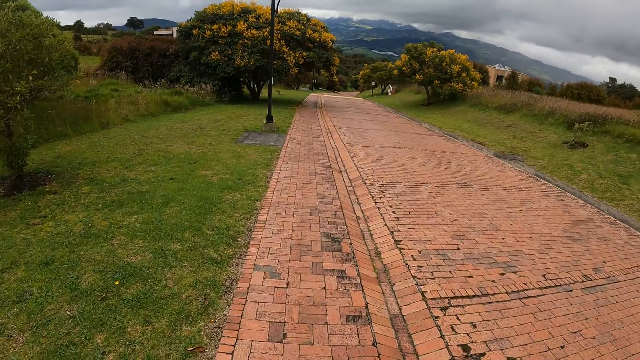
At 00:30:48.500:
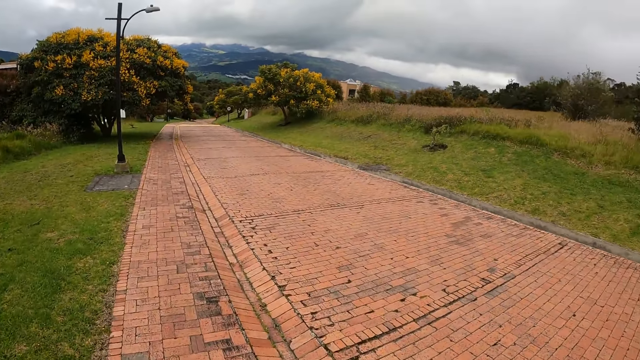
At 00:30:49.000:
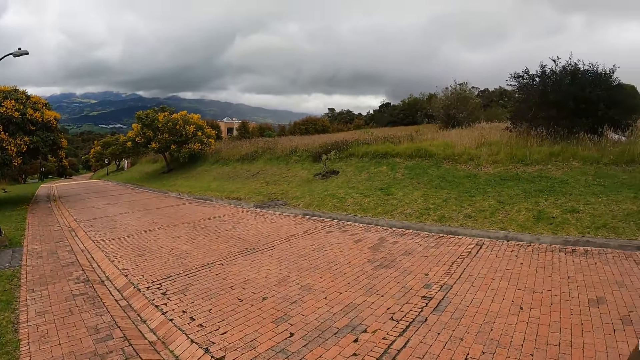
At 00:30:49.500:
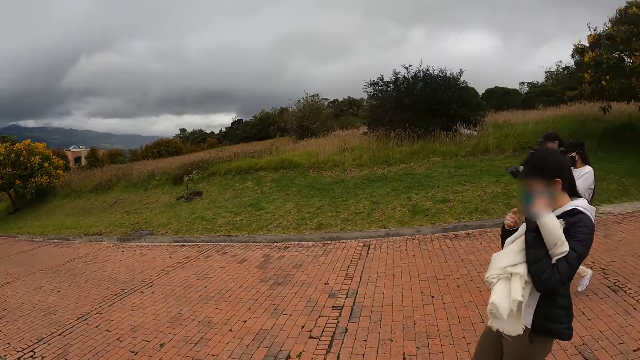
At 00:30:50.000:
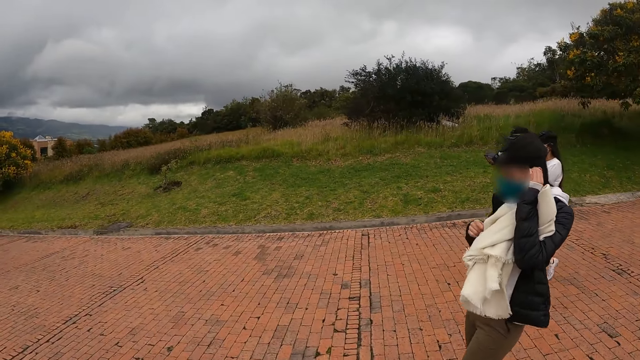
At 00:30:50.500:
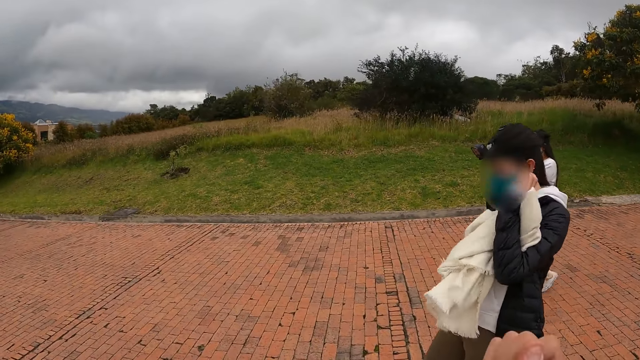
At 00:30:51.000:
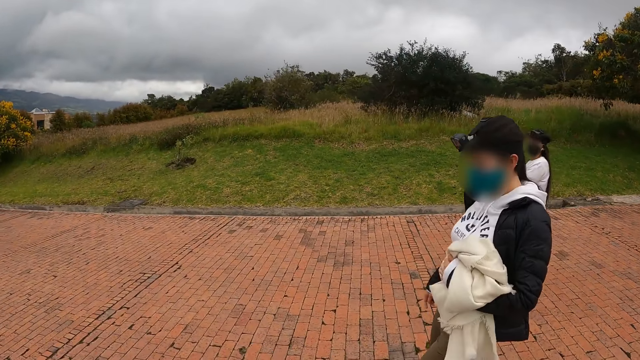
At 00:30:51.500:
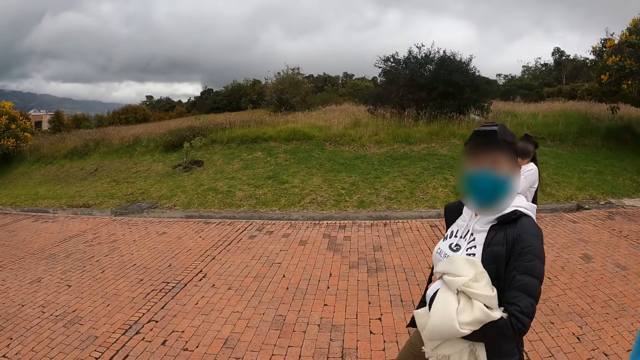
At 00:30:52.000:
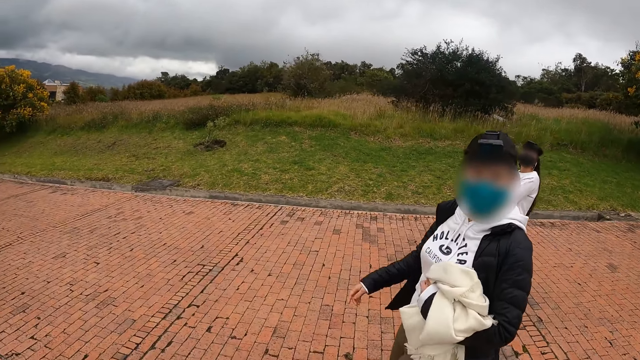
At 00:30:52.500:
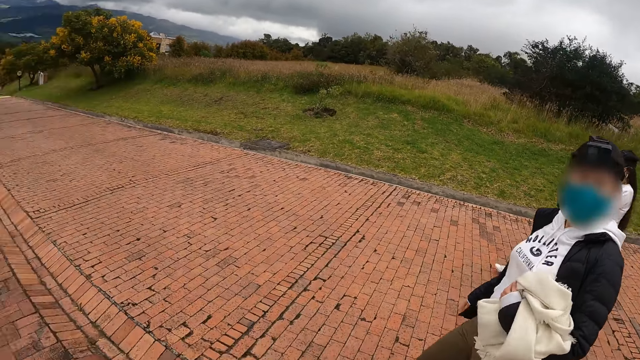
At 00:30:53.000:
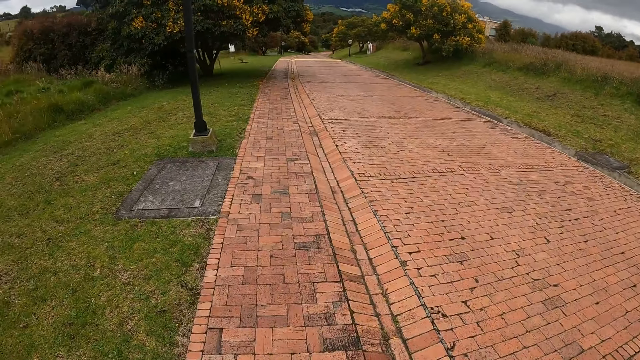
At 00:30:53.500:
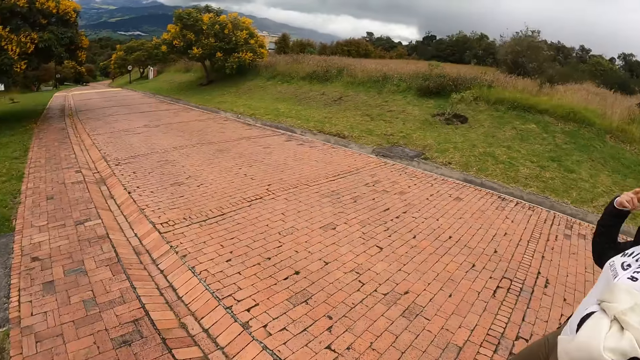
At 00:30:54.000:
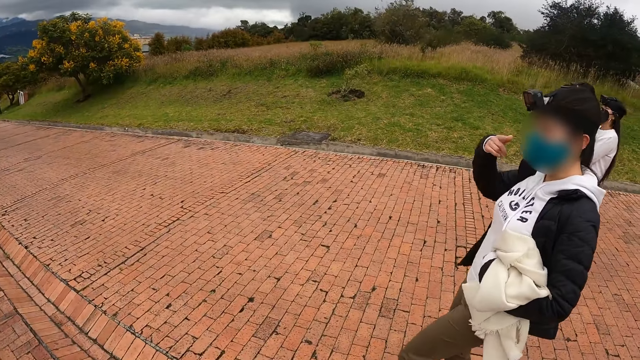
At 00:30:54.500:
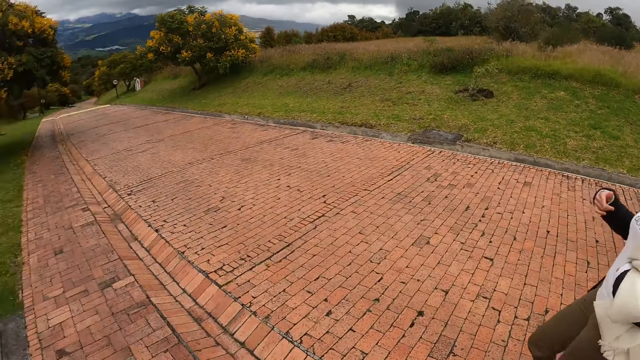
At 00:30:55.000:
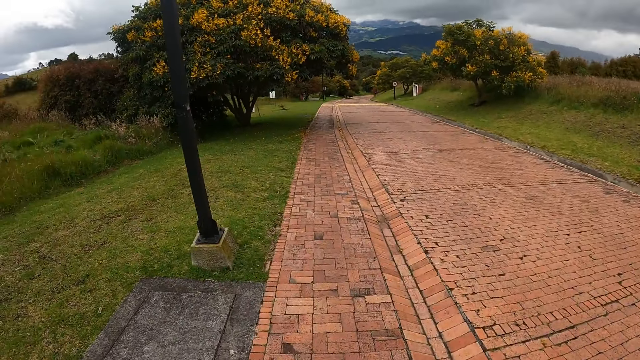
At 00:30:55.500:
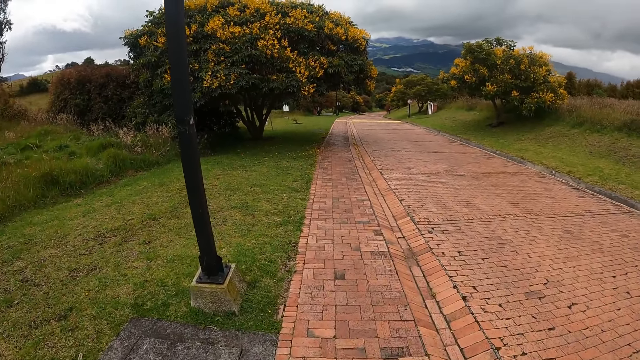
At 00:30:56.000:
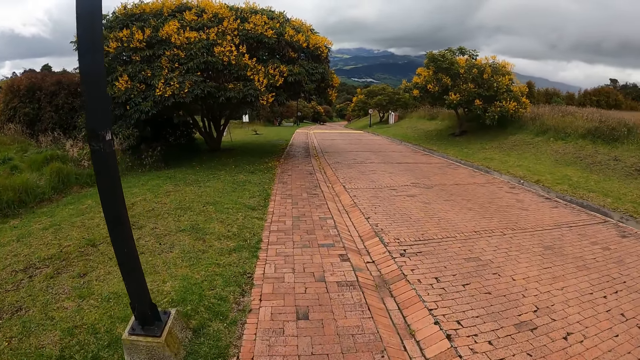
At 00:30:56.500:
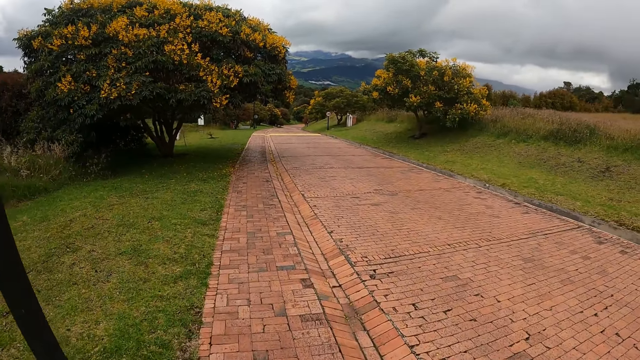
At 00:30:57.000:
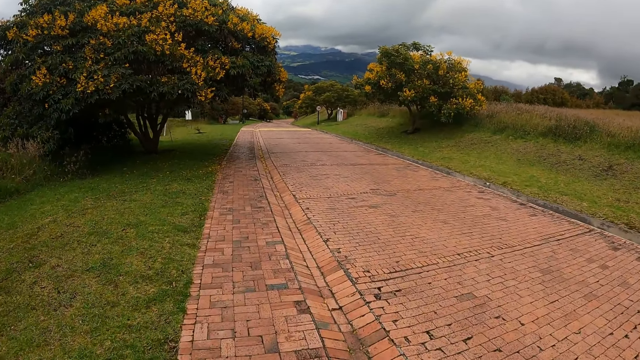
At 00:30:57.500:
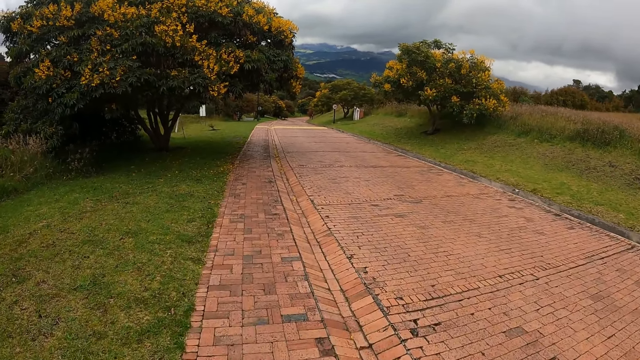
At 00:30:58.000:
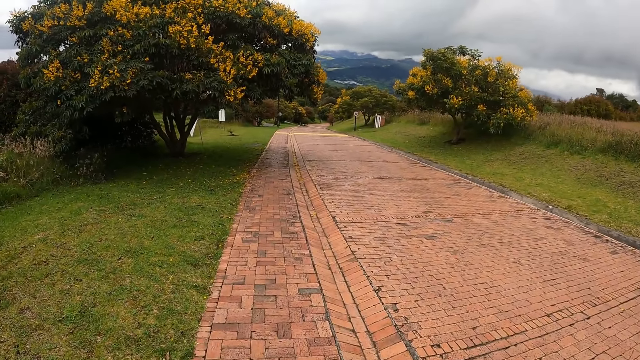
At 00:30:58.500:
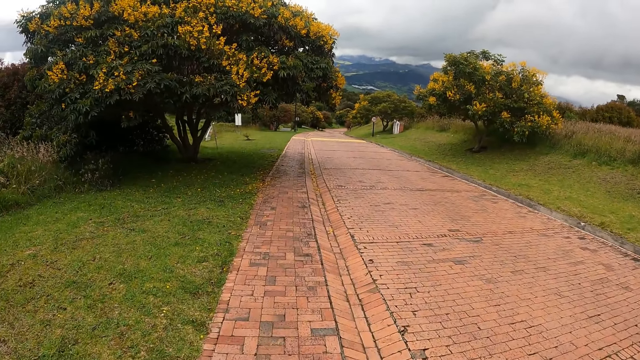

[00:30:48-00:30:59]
The camera wearer moves the hand. A woman moves her finger around.

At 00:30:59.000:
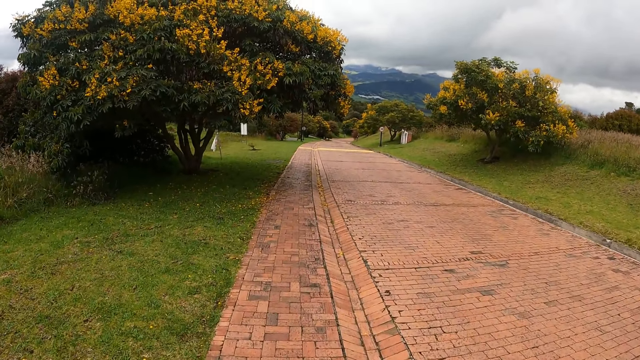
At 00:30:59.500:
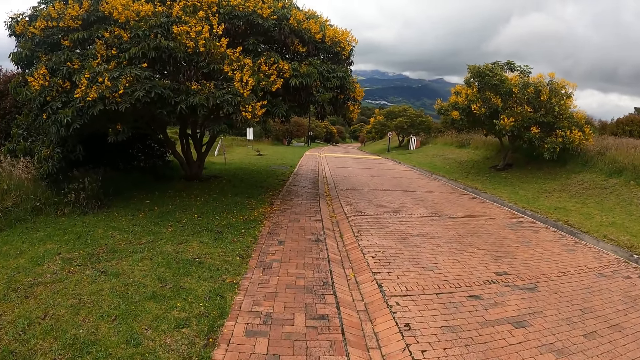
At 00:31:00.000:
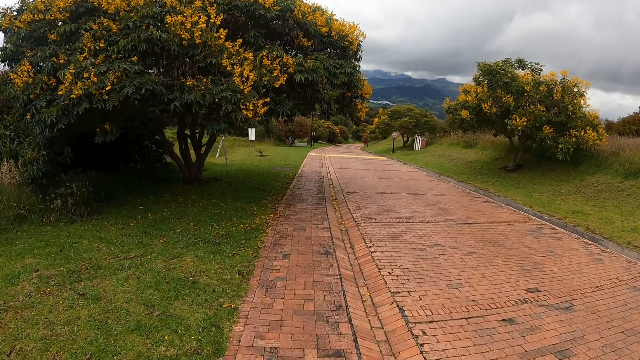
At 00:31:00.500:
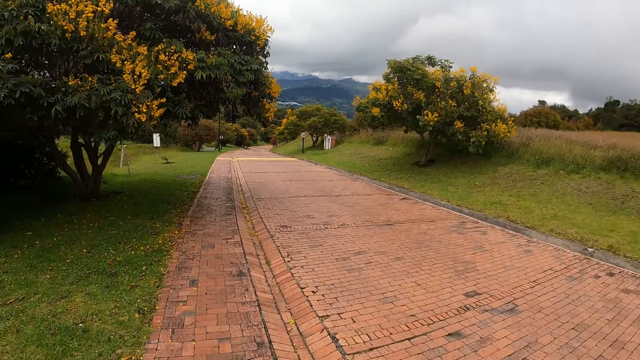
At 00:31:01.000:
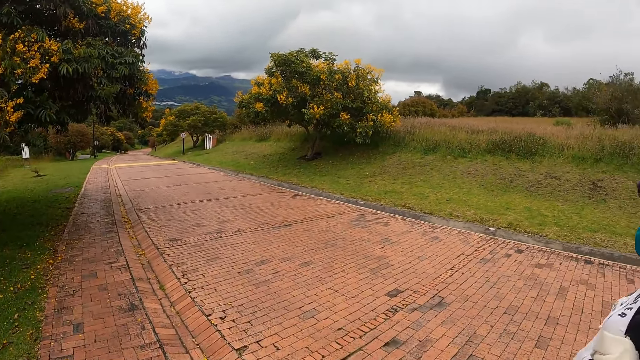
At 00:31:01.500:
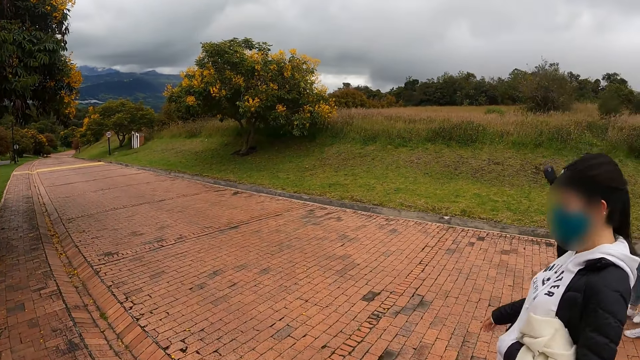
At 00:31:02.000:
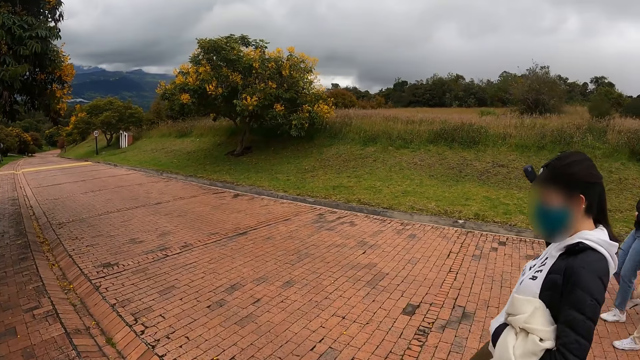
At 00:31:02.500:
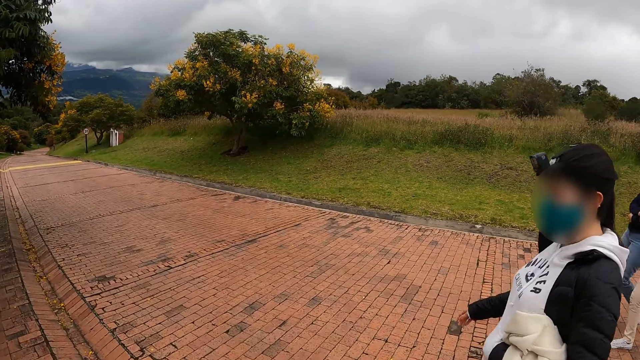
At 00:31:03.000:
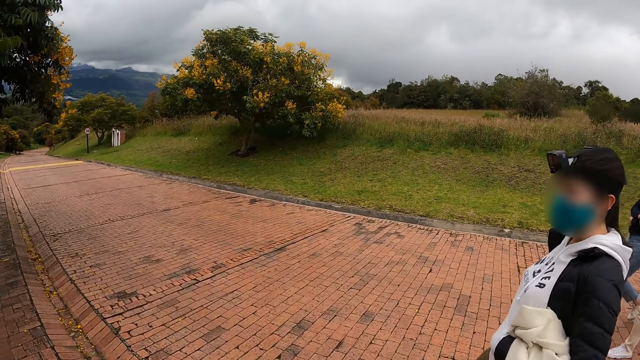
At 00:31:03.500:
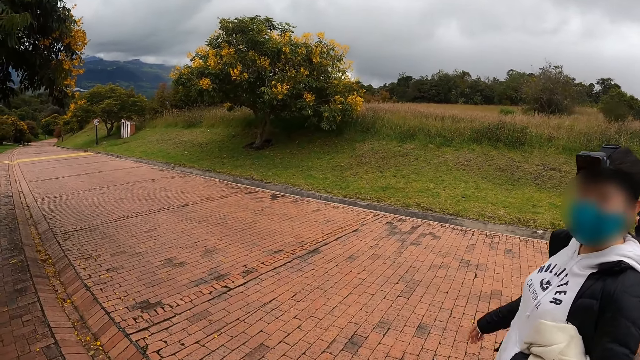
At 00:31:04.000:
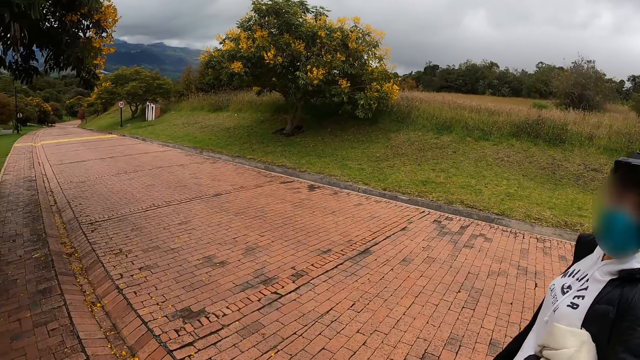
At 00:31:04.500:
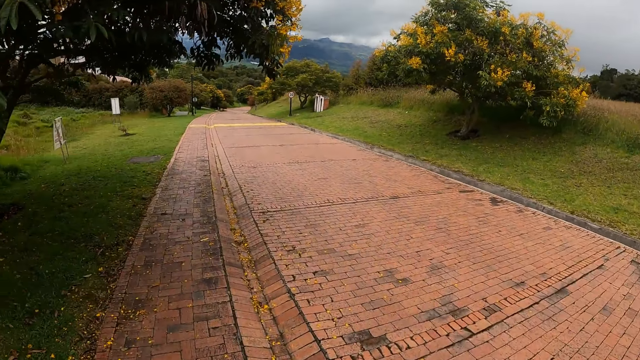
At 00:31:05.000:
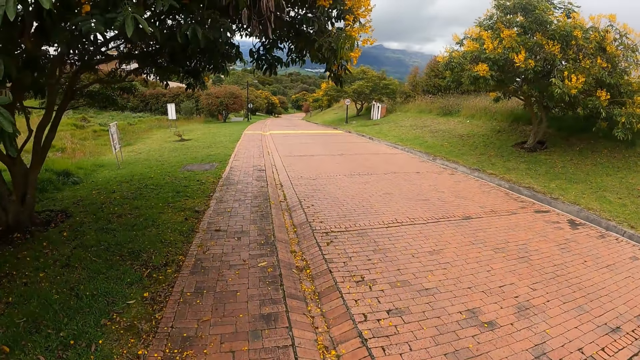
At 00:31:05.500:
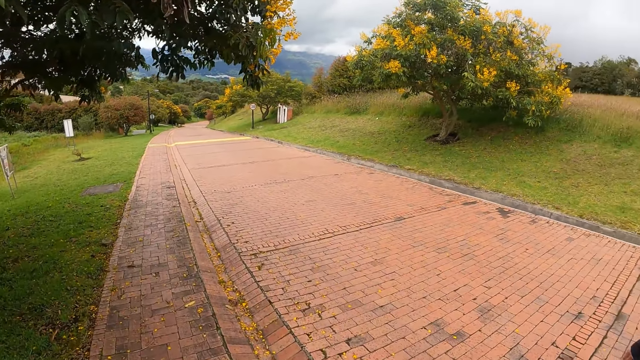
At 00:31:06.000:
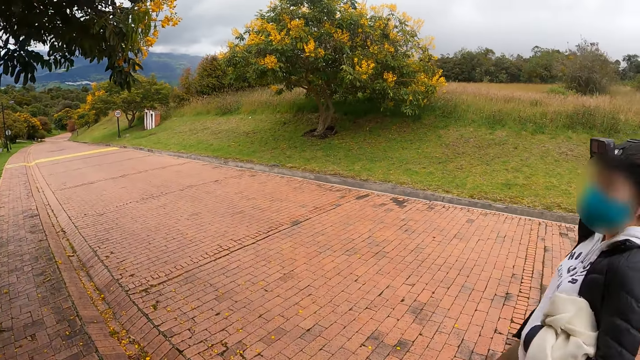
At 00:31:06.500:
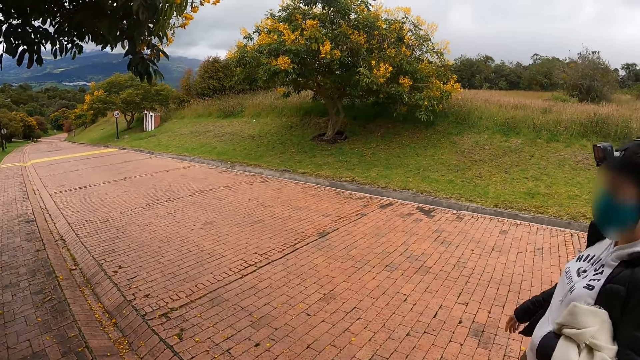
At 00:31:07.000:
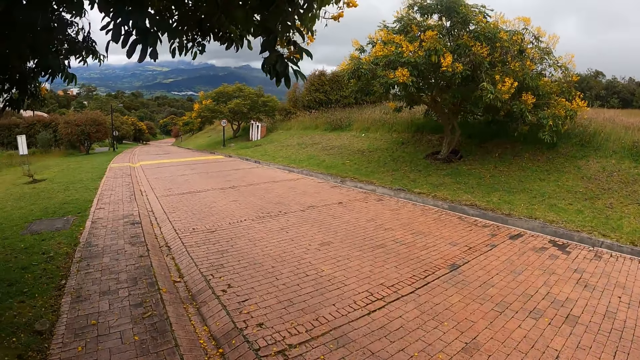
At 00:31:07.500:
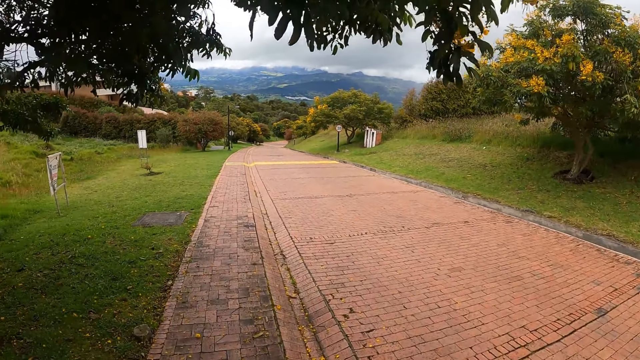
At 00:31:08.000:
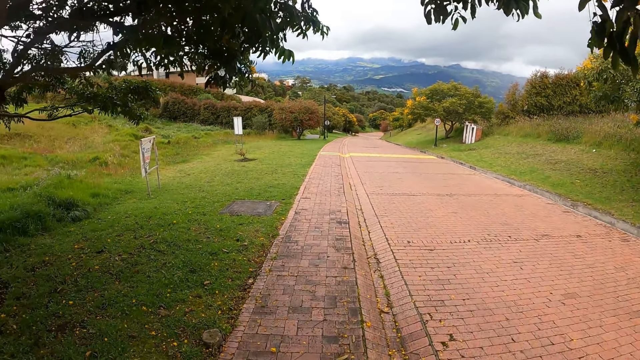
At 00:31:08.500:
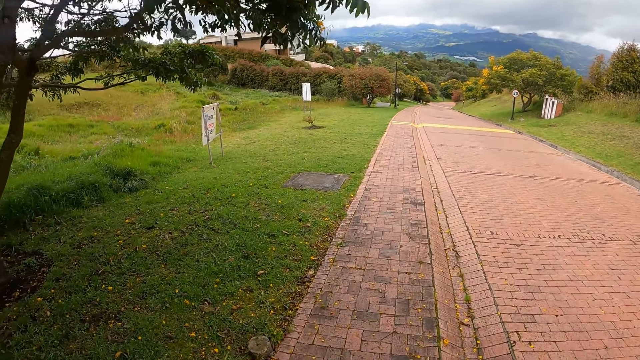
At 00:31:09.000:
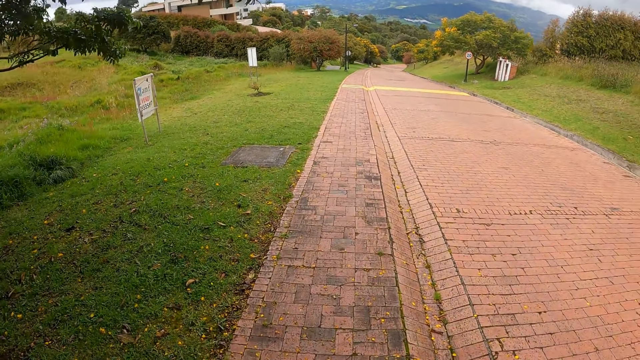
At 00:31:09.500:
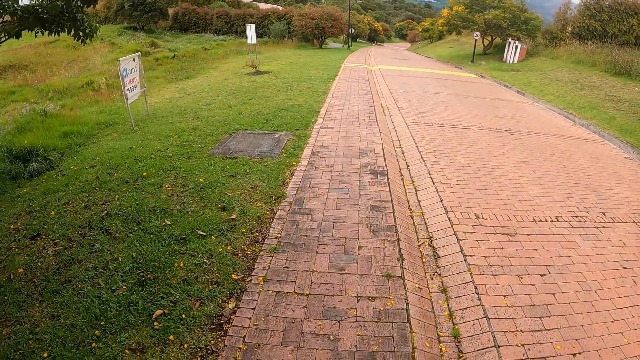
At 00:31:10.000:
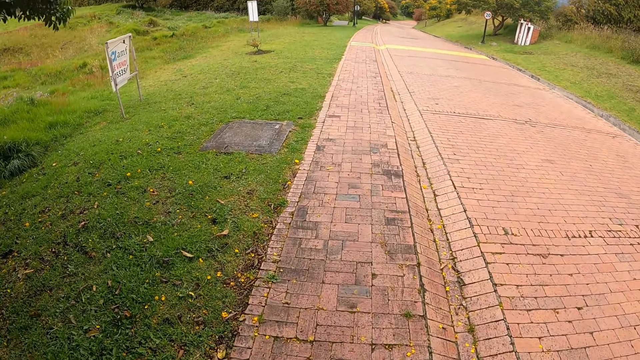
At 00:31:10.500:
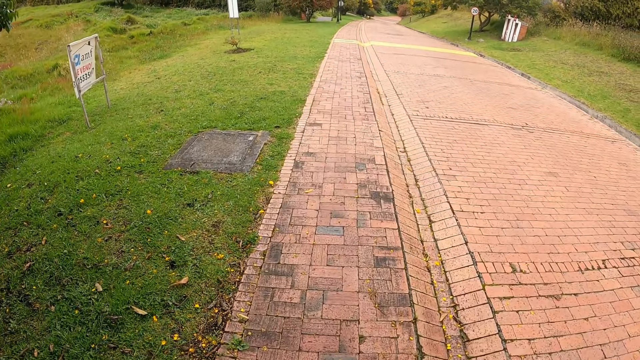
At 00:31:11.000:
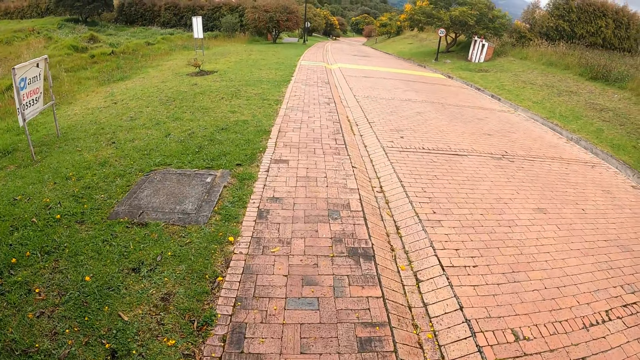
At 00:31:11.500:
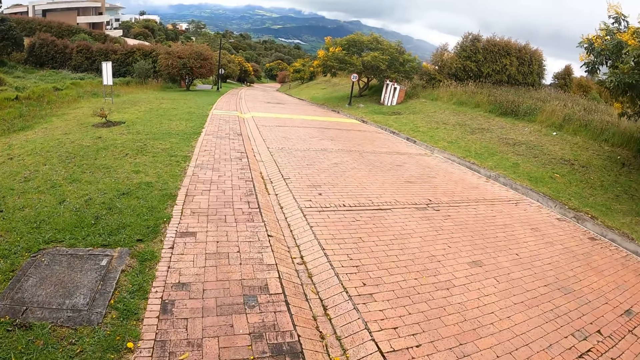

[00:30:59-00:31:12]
The camera wearer looks at a woman. They walk on the pathway.
